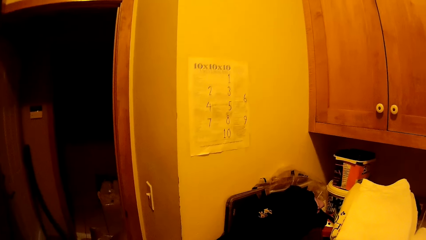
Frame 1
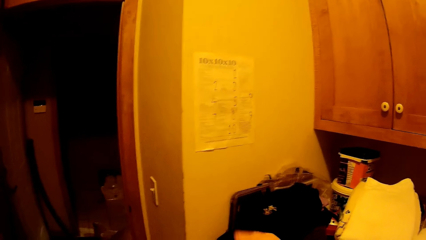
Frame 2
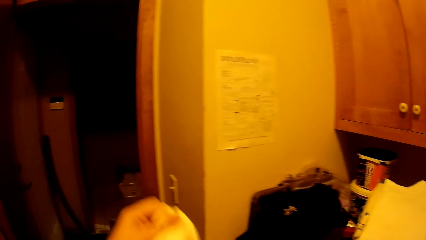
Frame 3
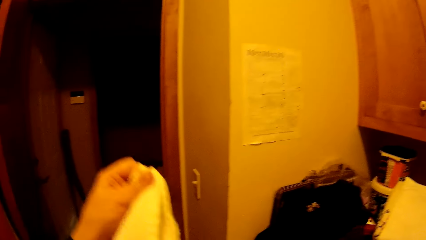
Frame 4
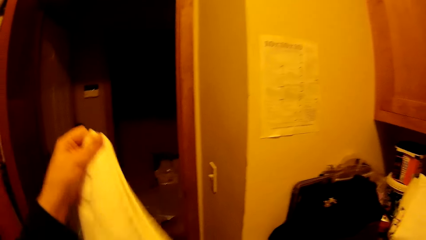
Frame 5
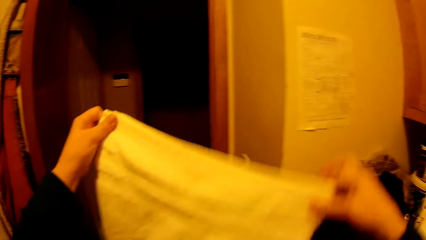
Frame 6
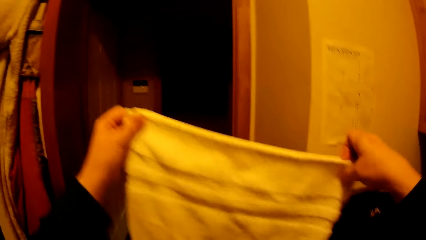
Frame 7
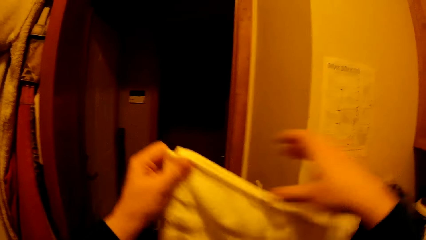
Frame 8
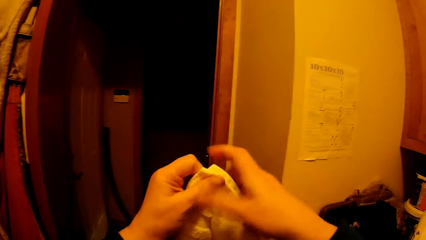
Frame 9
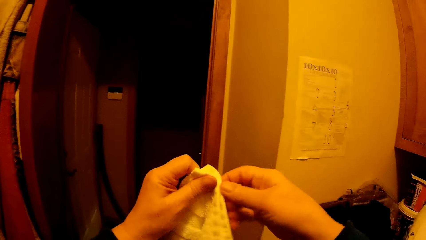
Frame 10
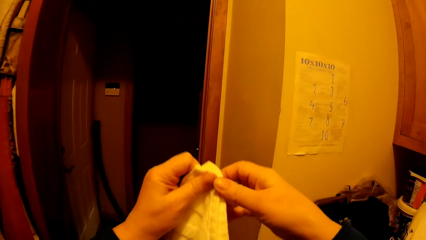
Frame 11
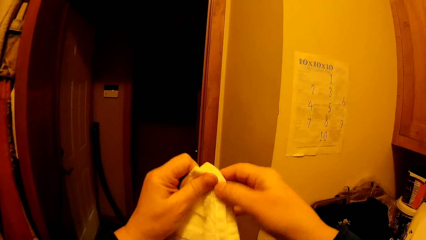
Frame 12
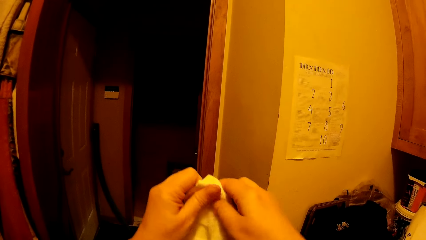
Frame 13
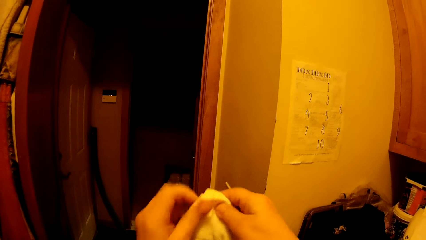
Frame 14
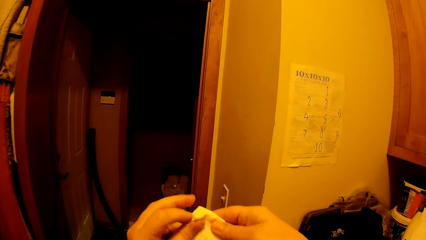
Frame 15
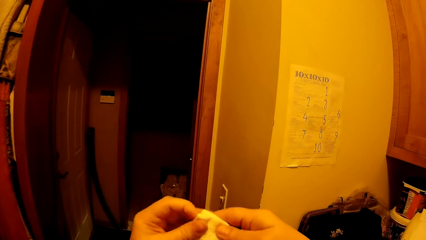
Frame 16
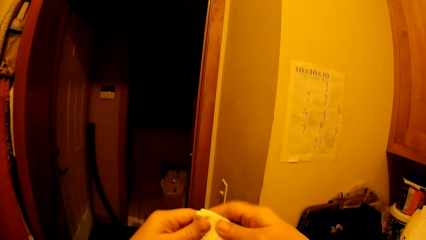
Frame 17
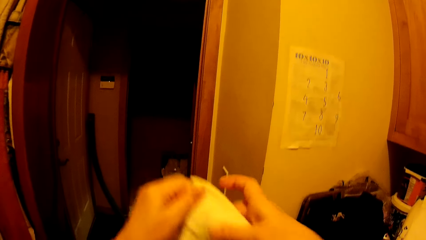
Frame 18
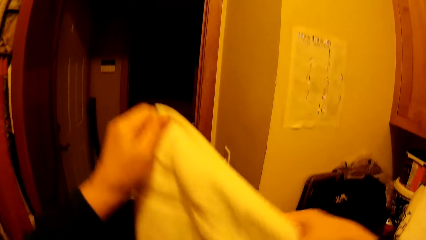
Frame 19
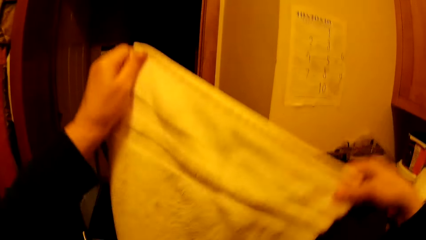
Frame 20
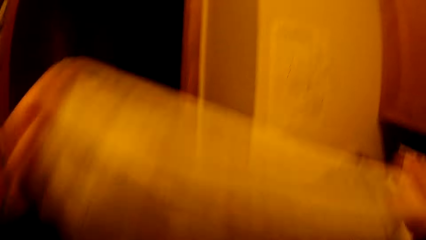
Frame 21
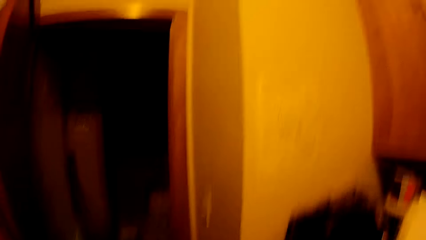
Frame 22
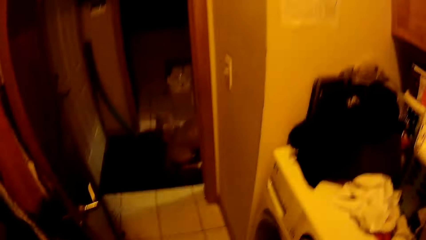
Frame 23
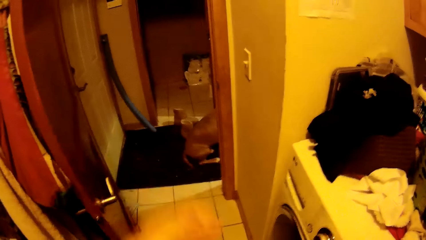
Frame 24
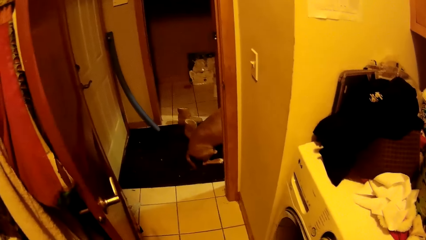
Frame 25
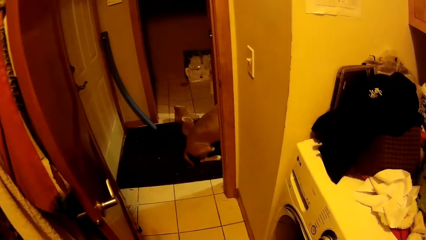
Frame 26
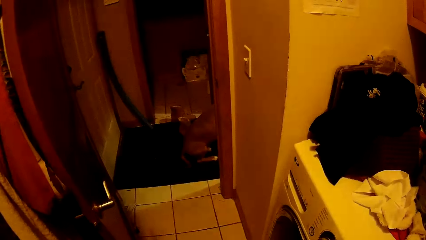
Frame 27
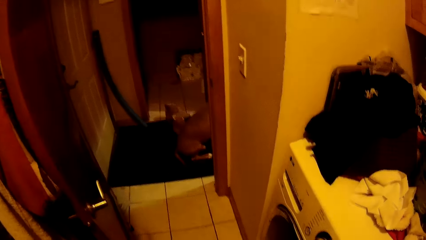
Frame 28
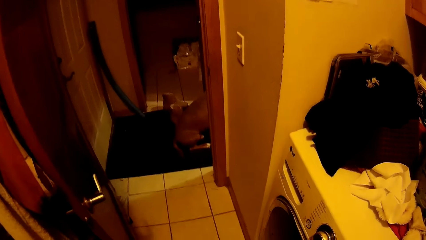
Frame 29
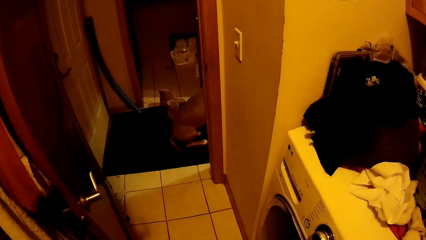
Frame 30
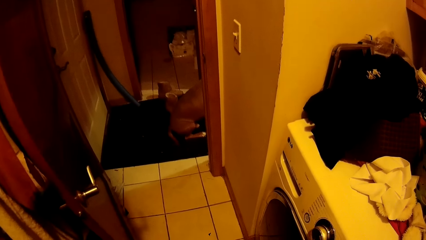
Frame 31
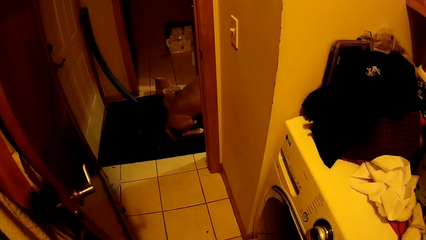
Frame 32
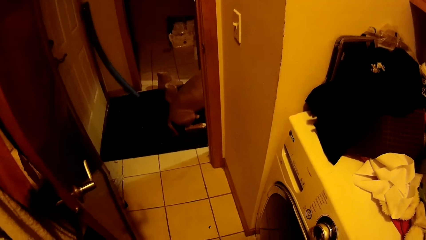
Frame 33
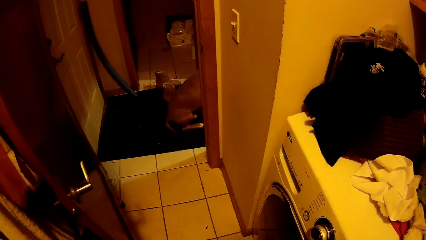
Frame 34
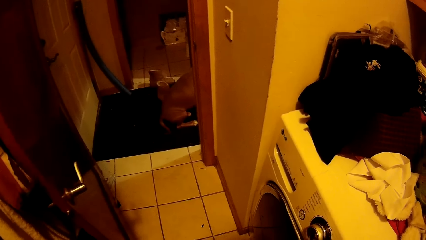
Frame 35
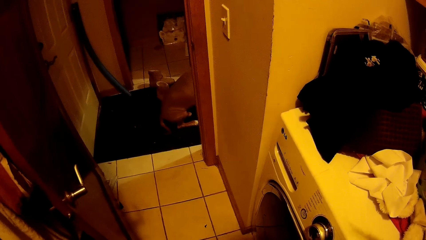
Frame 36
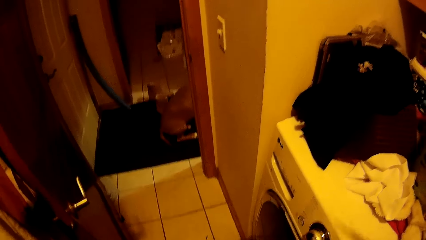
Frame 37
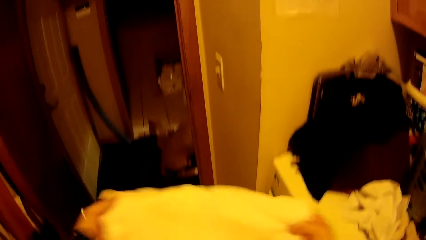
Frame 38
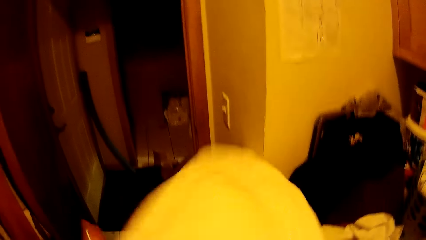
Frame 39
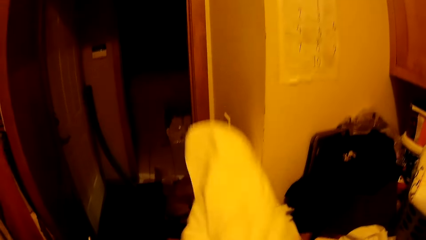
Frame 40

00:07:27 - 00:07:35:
The camera wearer folds a towel.

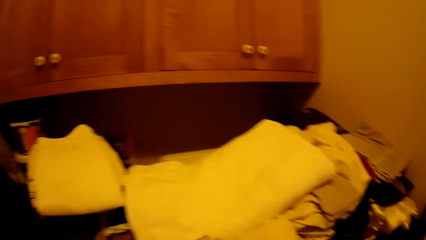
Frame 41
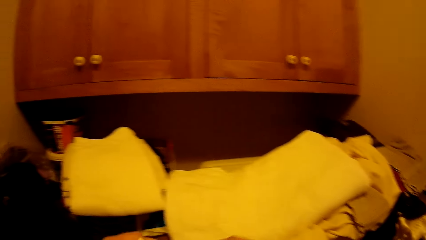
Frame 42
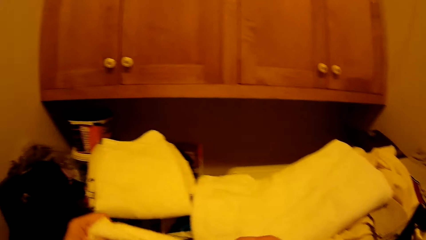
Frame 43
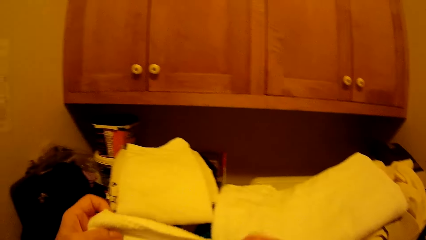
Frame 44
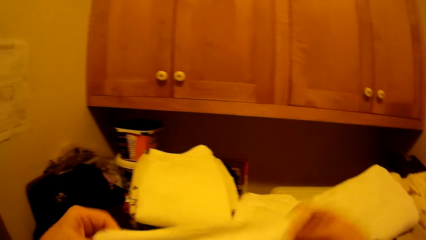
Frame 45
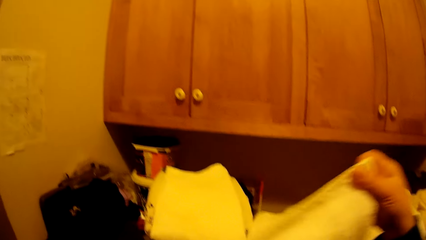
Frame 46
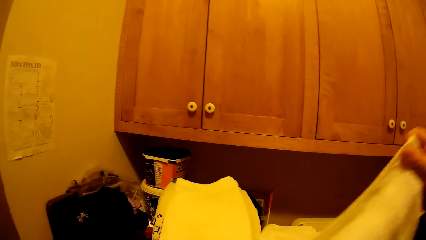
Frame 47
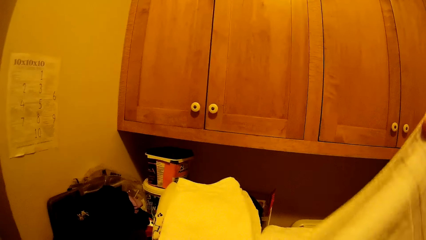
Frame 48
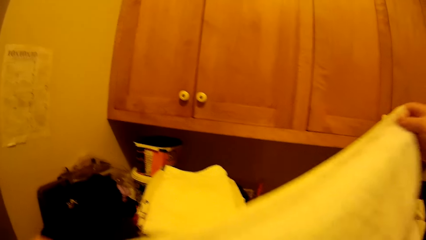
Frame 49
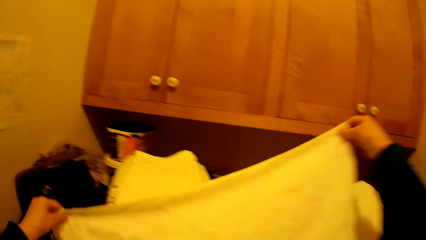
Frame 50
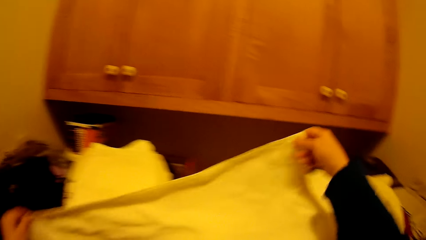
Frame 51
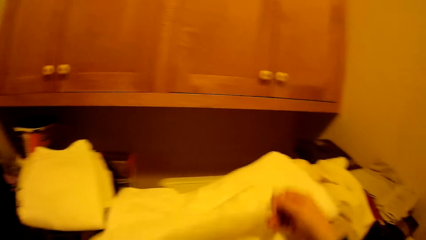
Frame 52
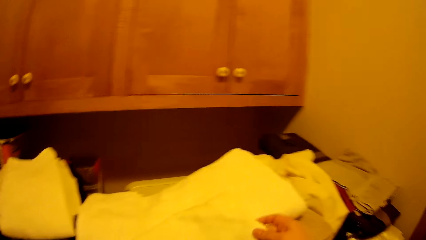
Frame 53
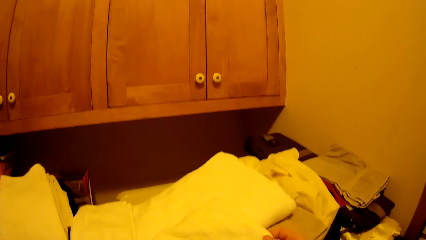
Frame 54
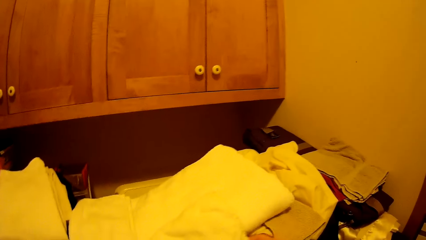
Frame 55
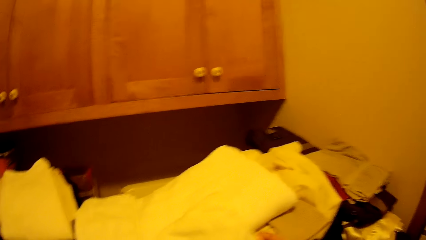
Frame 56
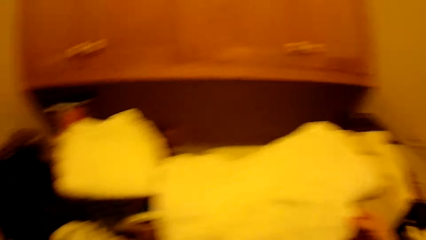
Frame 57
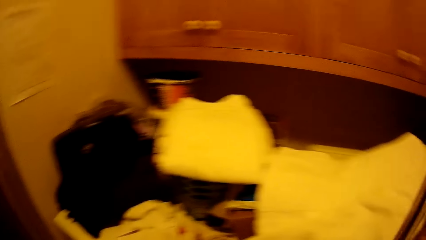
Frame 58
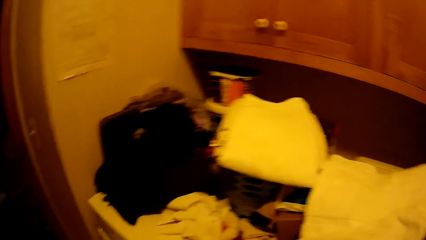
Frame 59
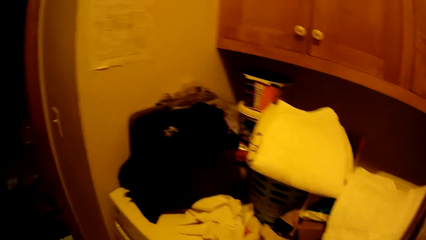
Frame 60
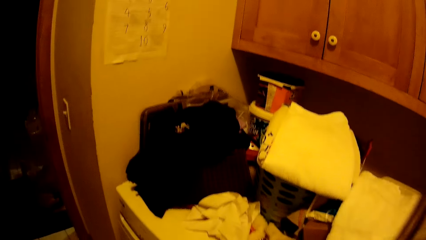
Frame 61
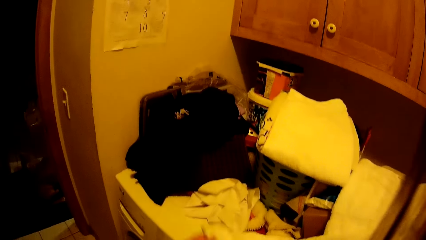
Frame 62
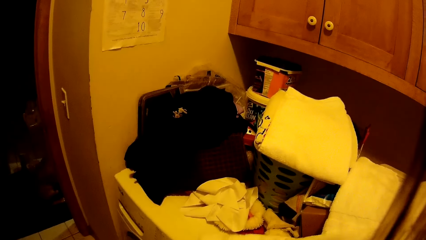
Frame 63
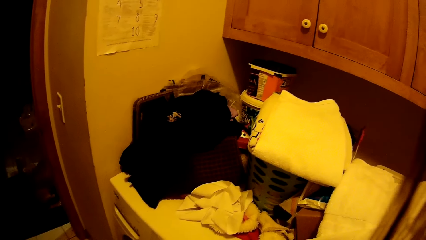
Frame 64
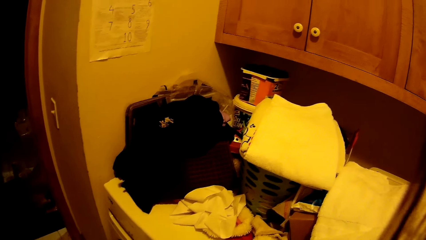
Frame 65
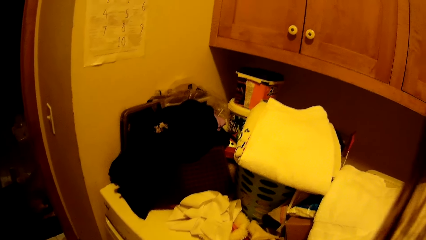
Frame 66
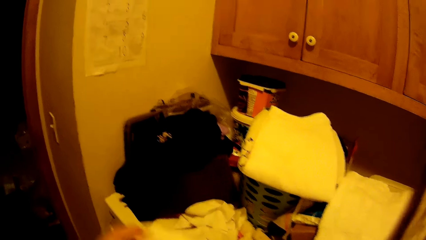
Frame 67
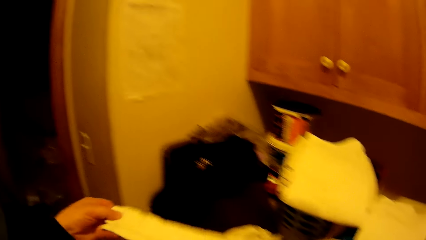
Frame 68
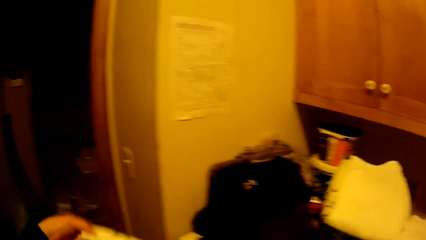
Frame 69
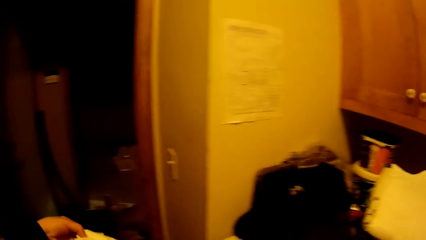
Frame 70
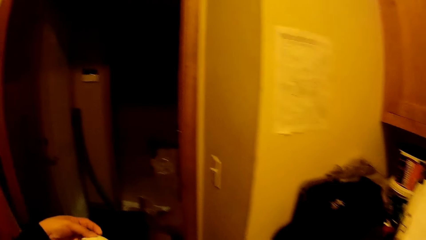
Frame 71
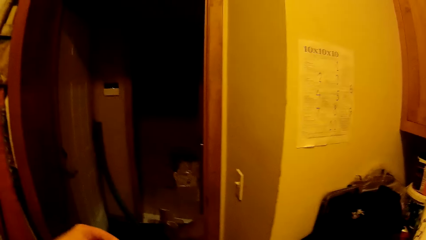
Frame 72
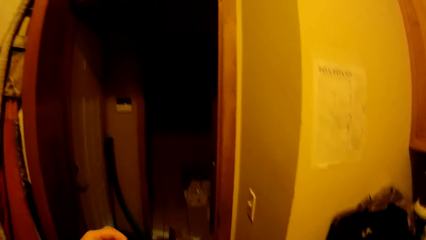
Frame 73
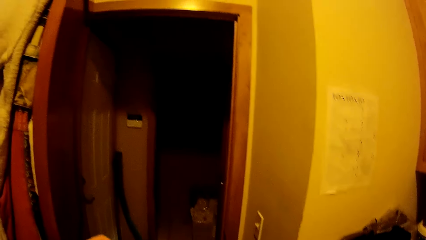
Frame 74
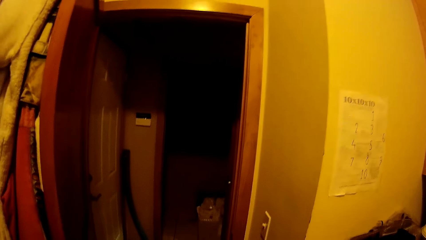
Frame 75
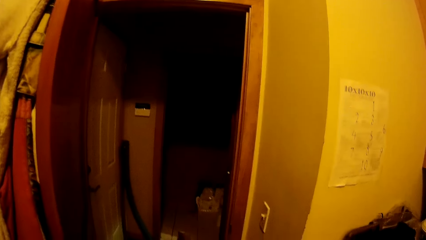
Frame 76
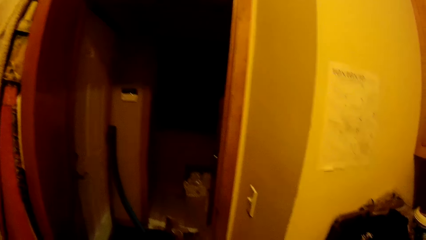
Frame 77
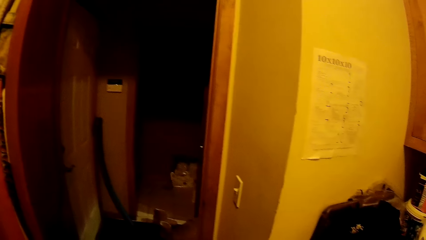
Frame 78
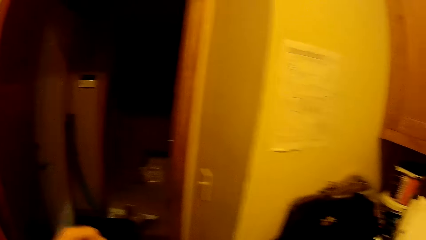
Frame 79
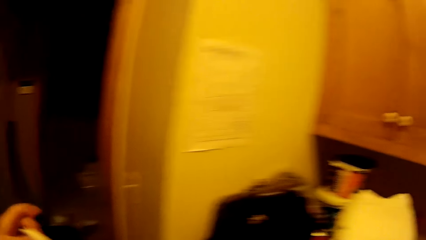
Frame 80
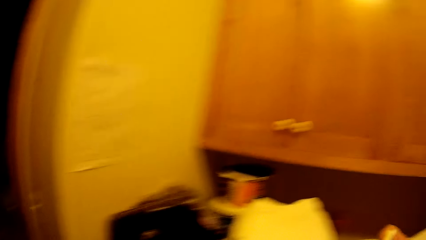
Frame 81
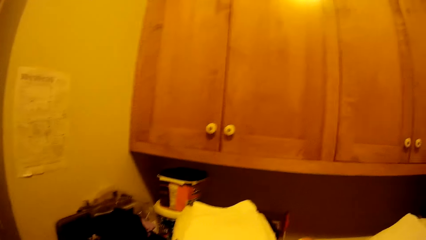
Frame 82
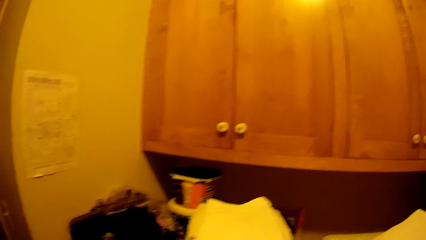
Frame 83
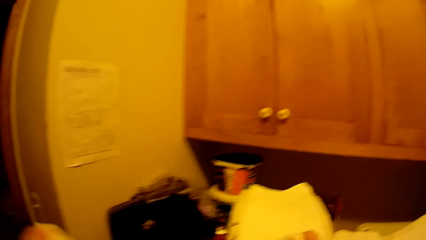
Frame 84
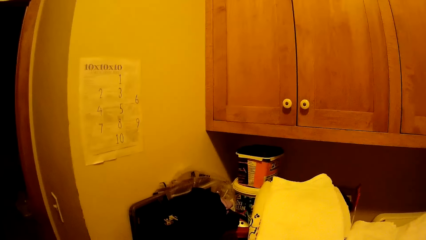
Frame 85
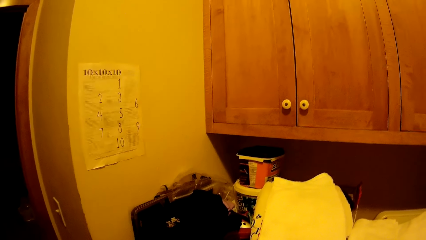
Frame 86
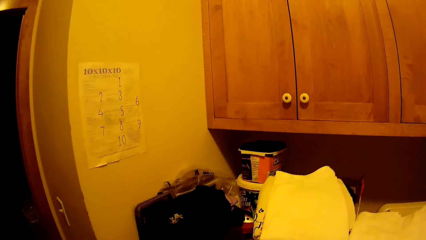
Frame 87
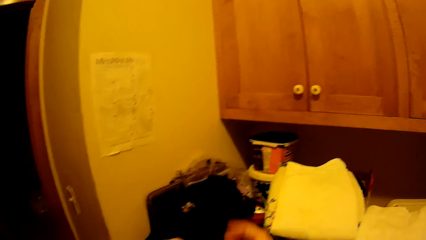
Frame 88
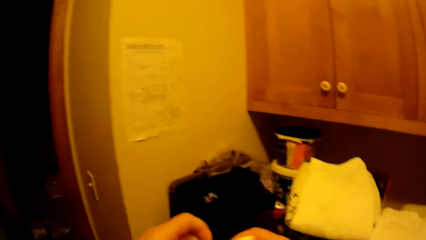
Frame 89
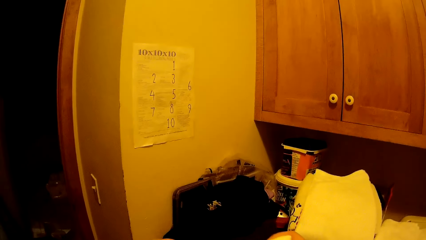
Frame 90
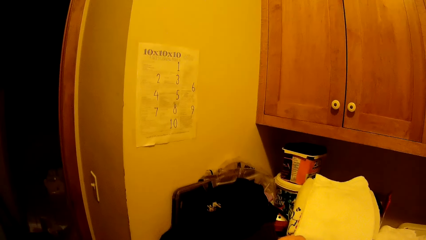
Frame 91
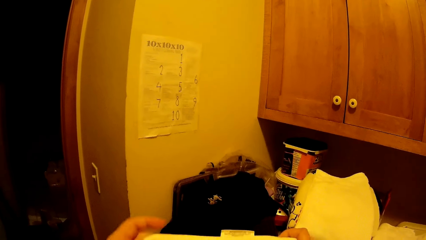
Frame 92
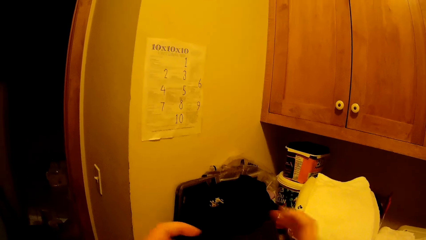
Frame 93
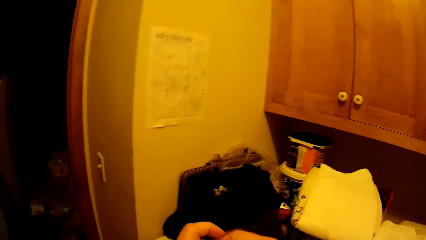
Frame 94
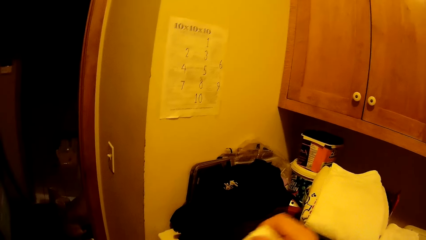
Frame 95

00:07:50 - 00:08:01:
The camera wearer holds a towel with his hands.
